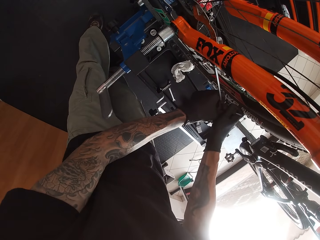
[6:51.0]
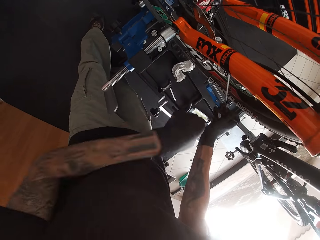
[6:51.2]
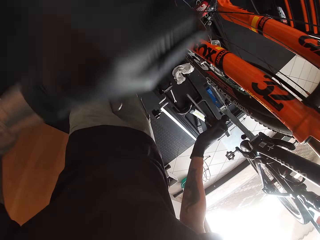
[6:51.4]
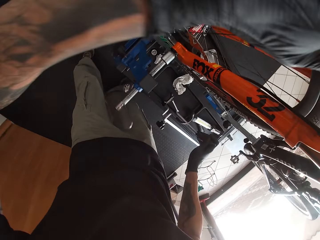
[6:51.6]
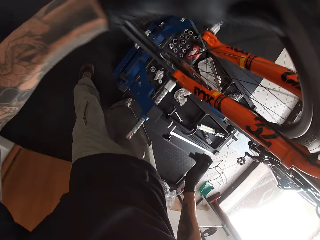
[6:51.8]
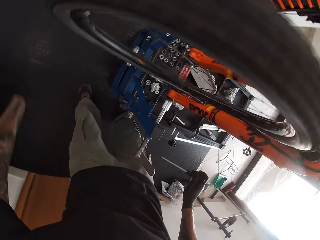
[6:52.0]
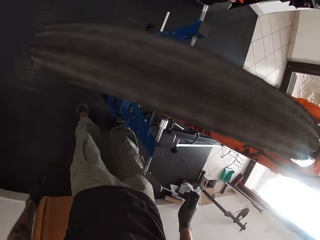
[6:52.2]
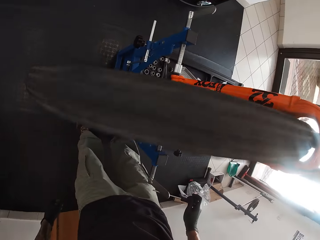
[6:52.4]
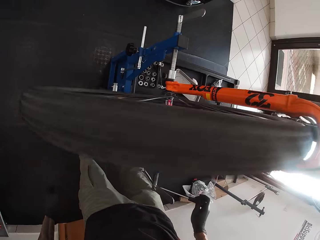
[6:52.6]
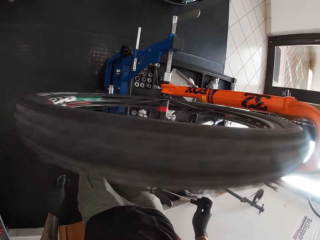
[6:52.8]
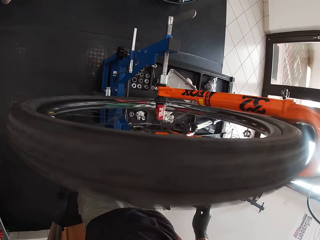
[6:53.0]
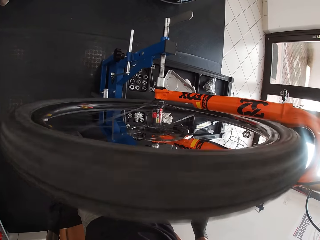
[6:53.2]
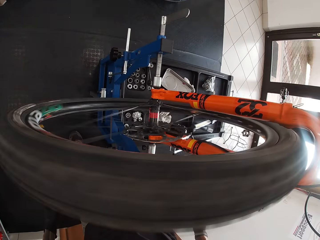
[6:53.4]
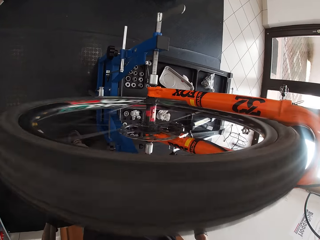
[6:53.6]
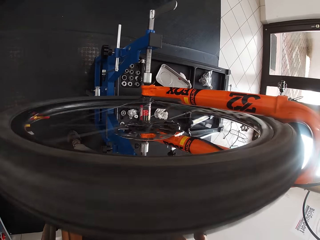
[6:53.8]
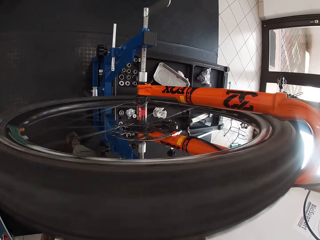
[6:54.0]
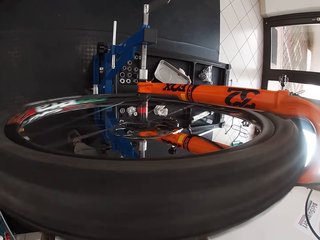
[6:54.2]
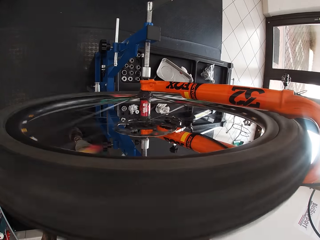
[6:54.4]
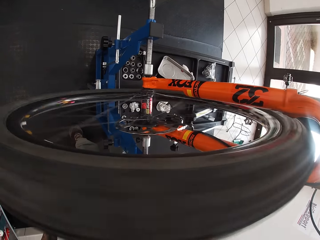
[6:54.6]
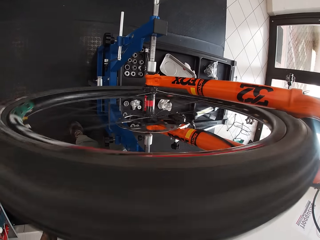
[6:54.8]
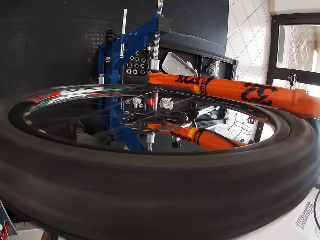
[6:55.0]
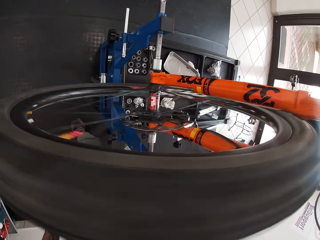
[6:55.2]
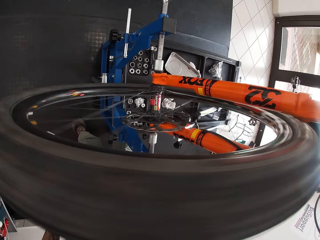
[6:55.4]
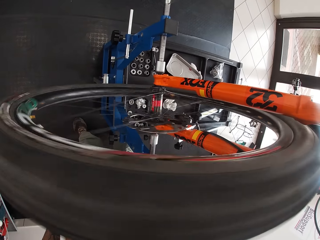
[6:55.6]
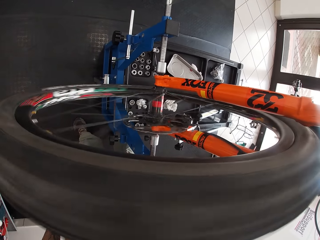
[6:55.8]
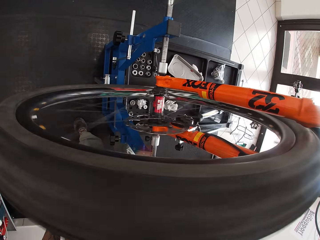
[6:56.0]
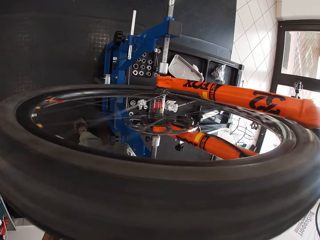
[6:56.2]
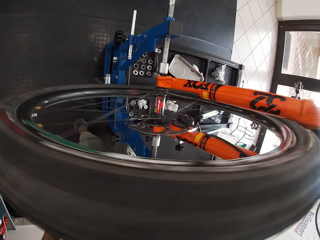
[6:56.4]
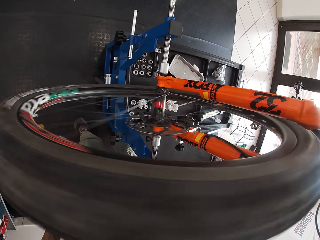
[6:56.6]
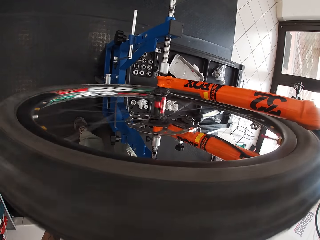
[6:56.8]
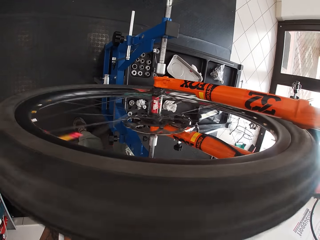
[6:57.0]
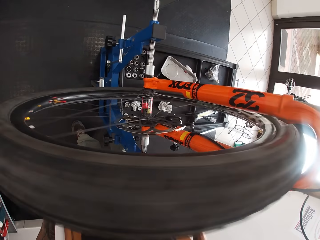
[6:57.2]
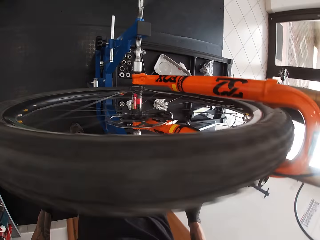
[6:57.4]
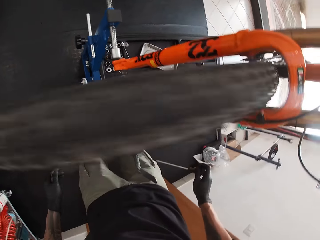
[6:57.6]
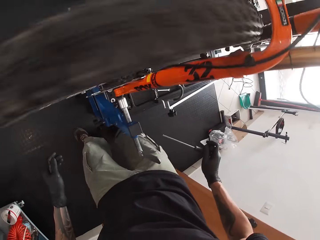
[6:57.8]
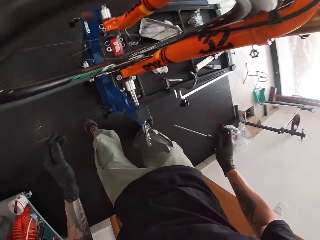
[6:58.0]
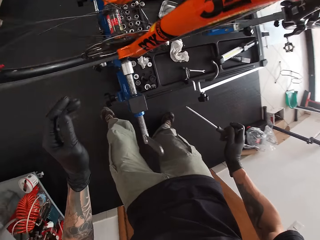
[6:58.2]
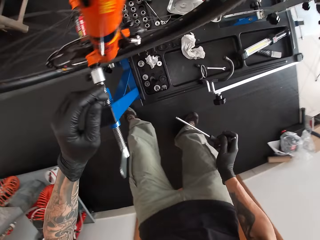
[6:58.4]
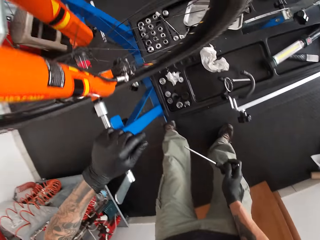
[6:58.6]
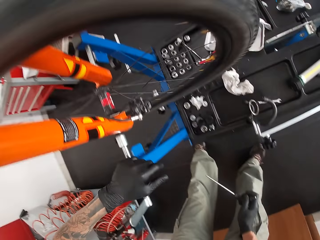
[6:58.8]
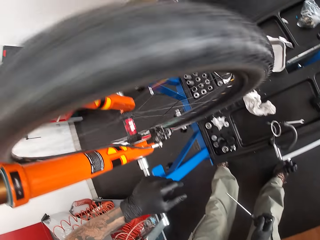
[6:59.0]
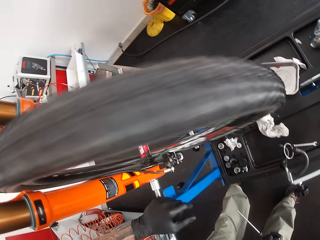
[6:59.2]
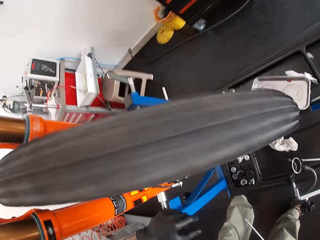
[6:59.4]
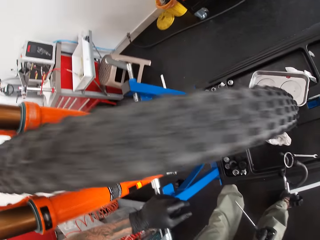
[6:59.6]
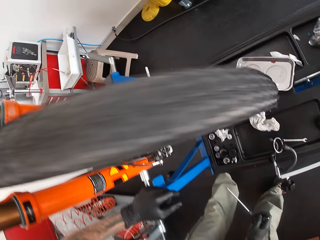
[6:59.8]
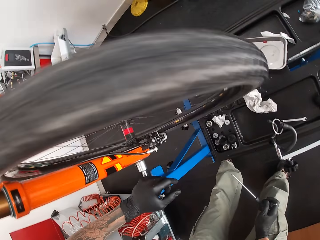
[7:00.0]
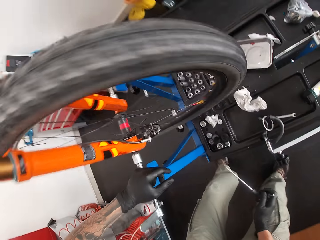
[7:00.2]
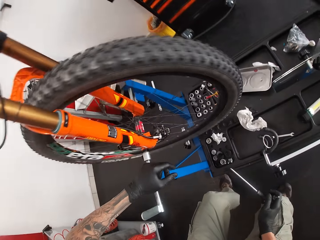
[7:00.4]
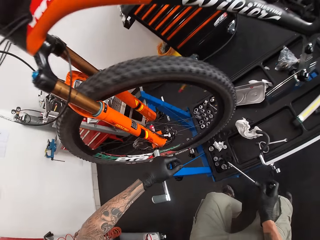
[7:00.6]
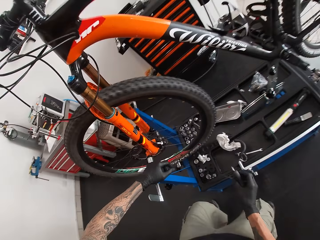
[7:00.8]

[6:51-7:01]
The camera wearer spins the wheel with his hand. He rests his left hand on the bicycle's axle.

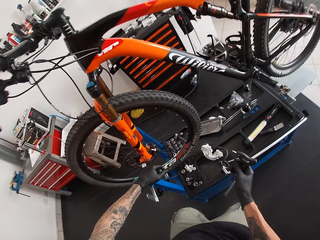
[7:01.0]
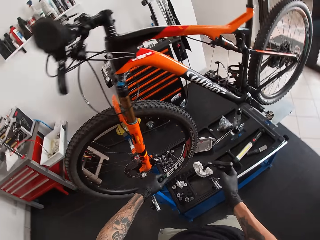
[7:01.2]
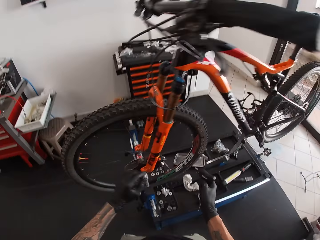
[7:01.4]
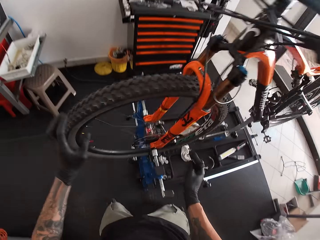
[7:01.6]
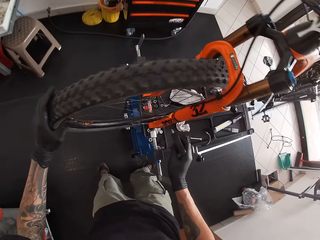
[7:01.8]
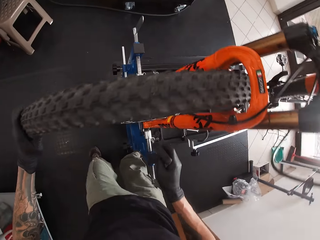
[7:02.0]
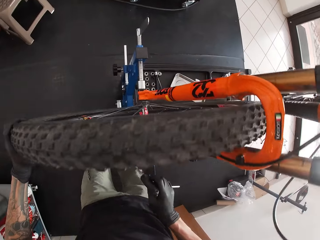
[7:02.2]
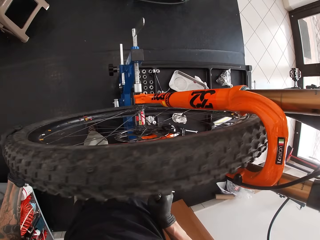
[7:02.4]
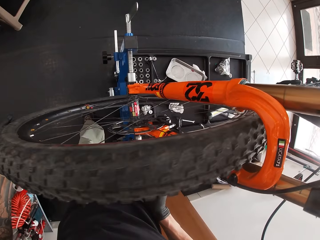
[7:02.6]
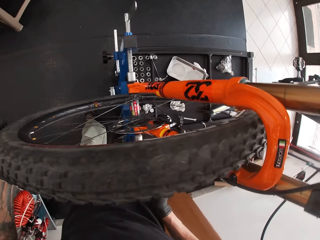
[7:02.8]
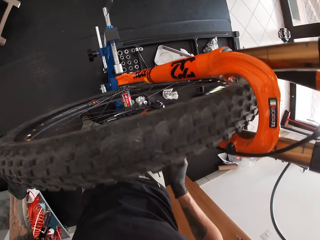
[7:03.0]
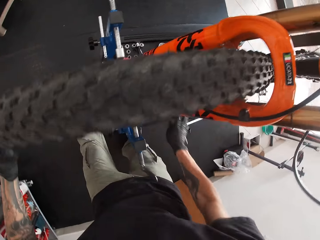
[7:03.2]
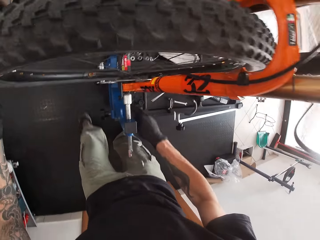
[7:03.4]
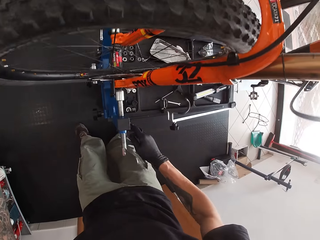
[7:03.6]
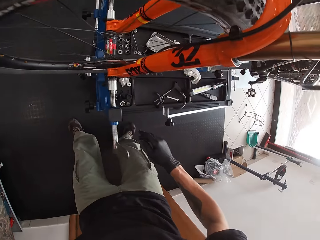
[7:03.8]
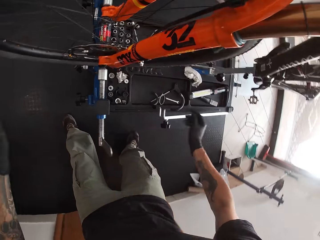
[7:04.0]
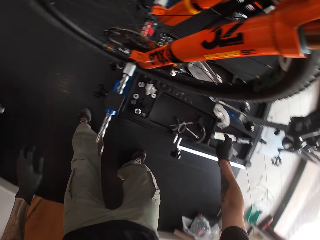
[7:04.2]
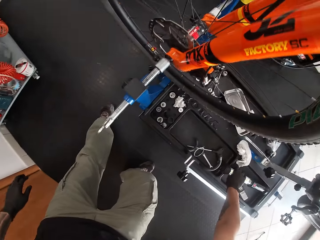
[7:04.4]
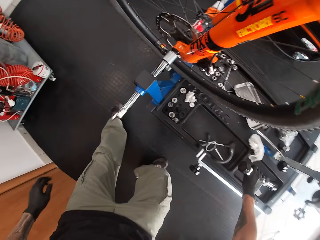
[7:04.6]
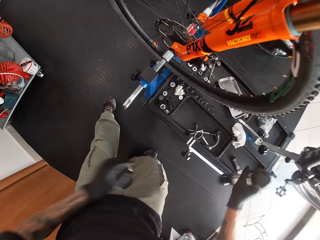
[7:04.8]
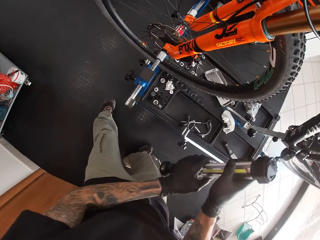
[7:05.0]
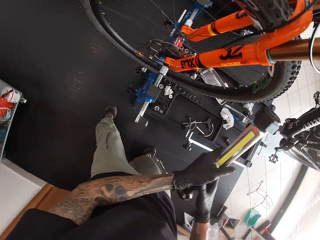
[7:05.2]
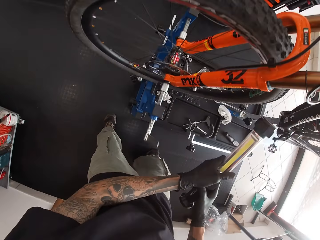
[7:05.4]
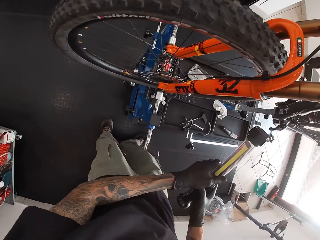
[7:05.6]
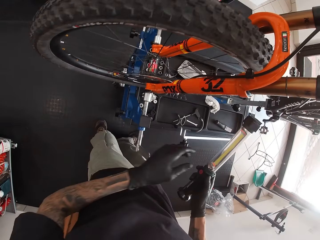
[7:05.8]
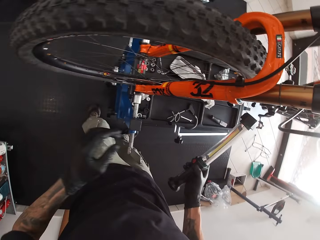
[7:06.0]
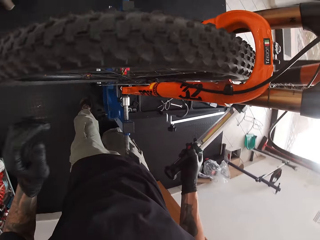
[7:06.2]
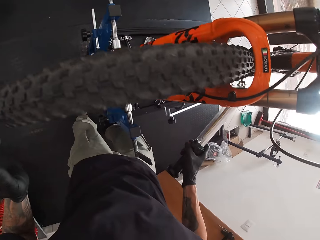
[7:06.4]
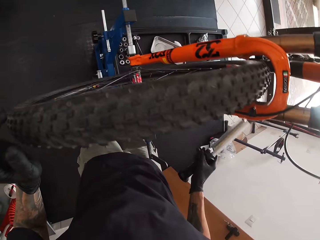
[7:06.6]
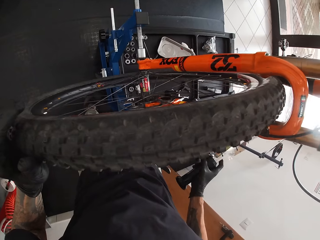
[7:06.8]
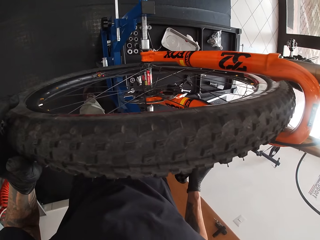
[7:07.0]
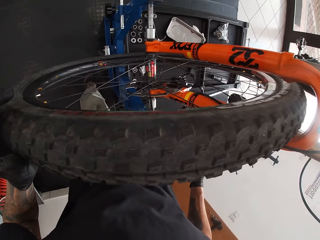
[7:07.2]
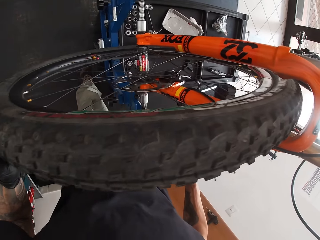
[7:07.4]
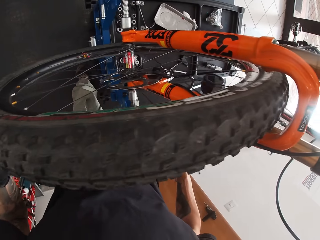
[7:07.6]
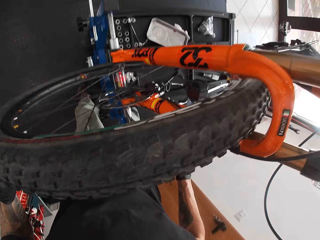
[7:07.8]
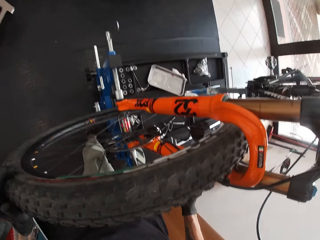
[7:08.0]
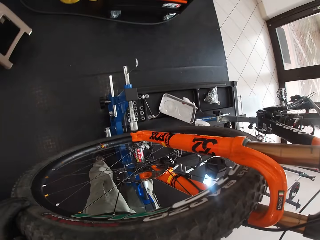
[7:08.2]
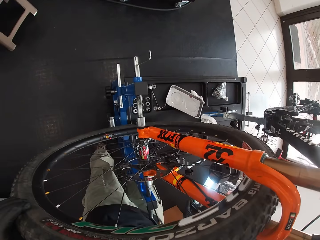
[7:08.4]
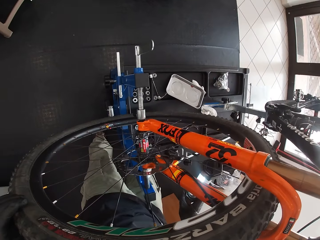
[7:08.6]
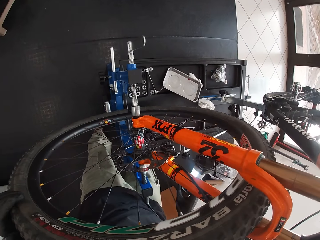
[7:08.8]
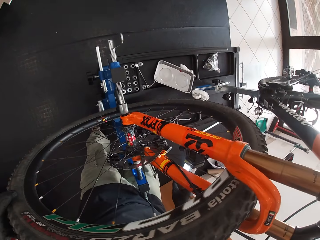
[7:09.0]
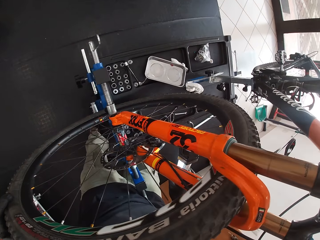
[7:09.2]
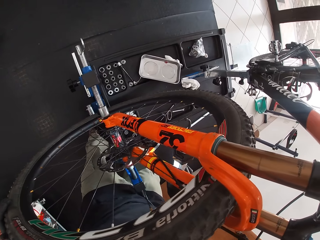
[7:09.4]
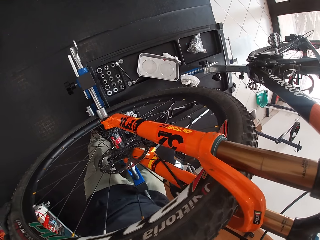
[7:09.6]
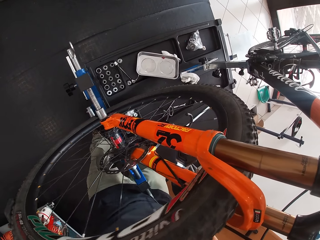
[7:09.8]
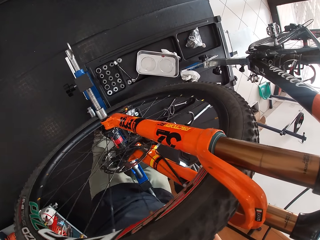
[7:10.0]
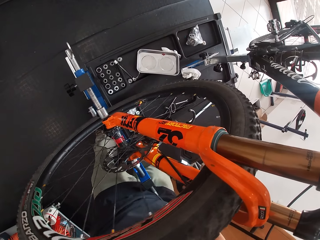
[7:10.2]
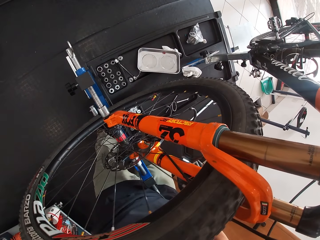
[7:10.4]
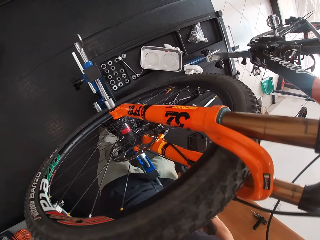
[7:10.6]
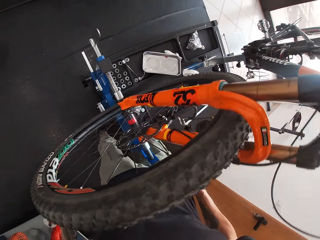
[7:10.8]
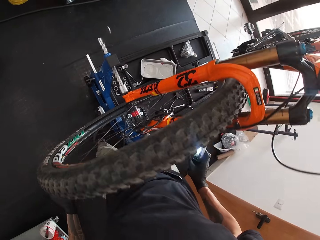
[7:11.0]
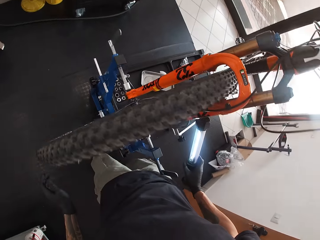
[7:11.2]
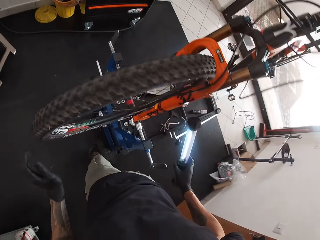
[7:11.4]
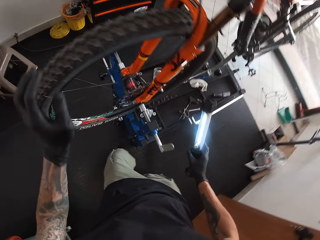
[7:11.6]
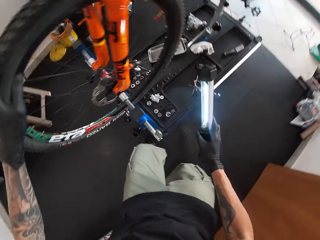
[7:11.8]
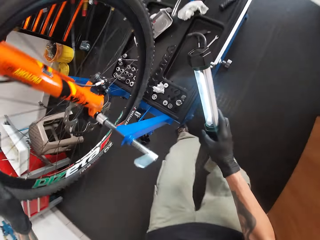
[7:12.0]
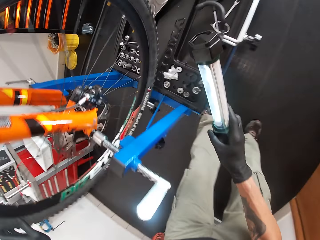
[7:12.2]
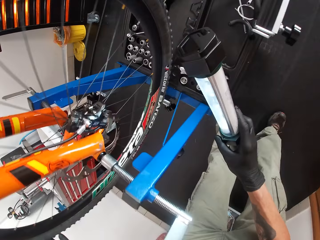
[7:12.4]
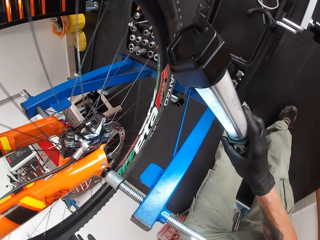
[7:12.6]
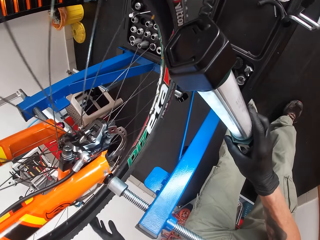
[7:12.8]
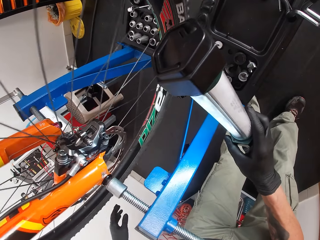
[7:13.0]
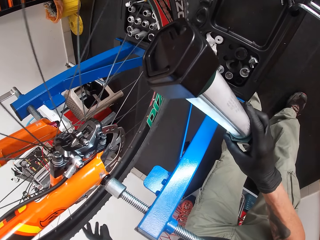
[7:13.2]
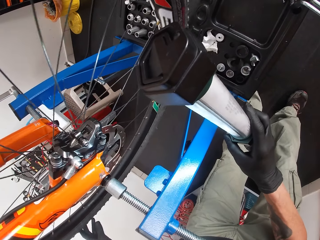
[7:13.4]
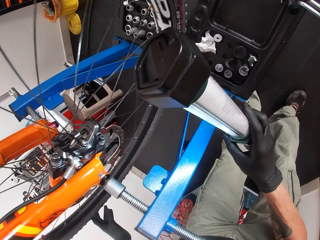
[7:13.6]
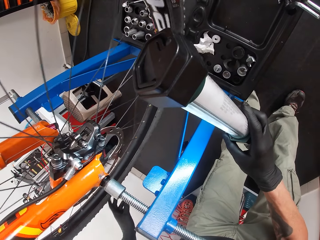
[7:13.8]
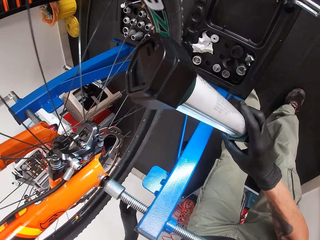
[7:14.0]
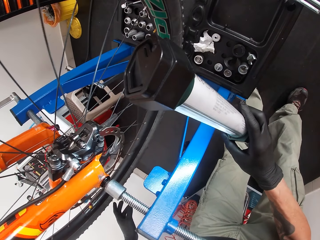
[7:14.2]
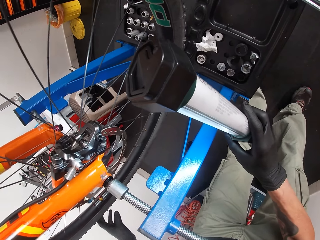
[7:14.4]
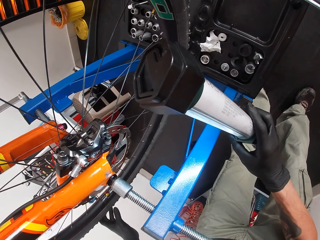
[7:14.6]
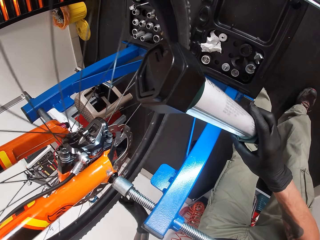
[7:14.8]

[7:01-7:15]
The camera wearer turns the bicycle's pedal with his left hand anti-clockwise. He holds the wheel with his left hand. He drops the L-shaped screwdriver in the rack under the bicycle with his right hand. He picks the lamp or torch in the rack under the bicycle with his right hand. He holds the torch with both hands. He holds the torch with his right hand. He turns on the lamp with his right hand. He lights the pedals. He turns the bicycle's pedal with his left hand anti-clockwise. He spins the wheel with his left hand.
